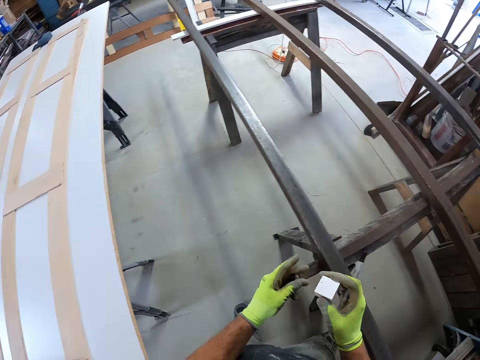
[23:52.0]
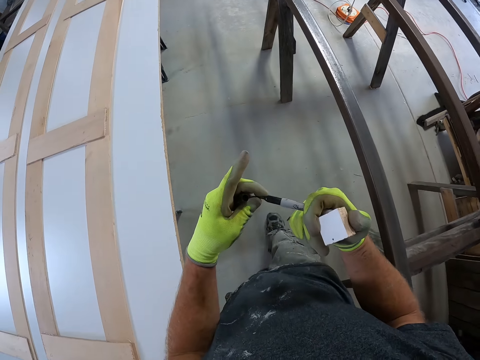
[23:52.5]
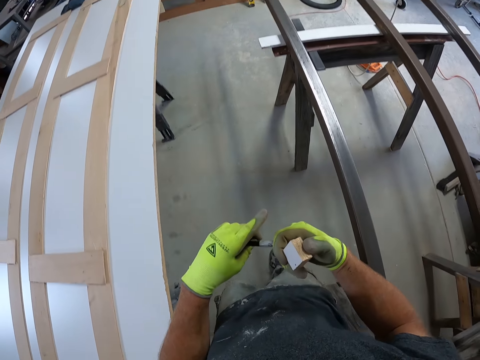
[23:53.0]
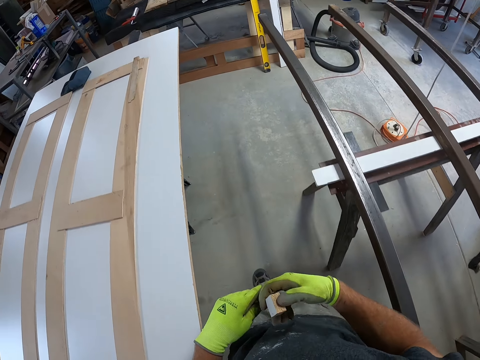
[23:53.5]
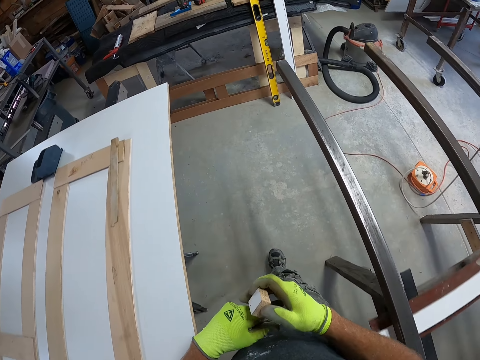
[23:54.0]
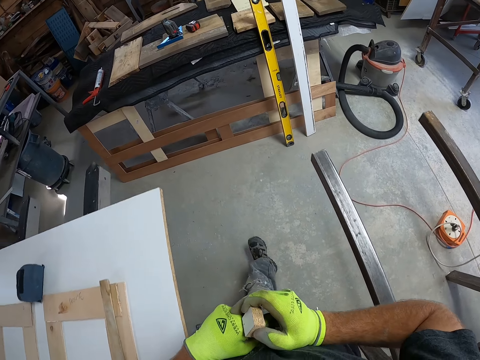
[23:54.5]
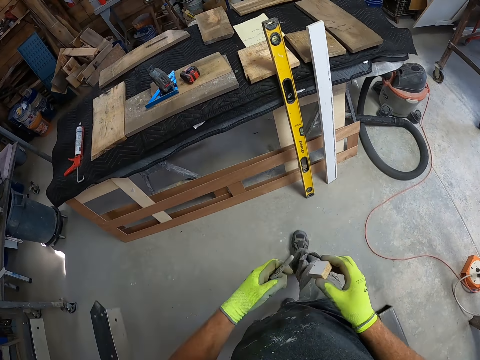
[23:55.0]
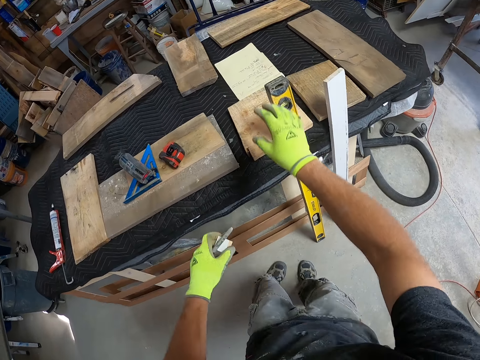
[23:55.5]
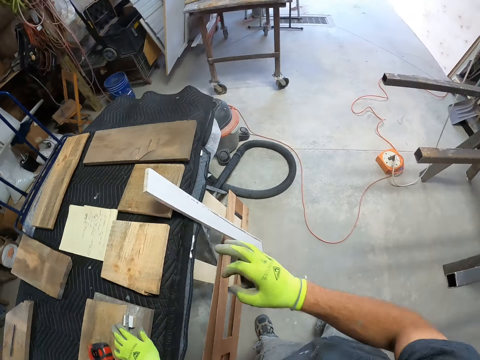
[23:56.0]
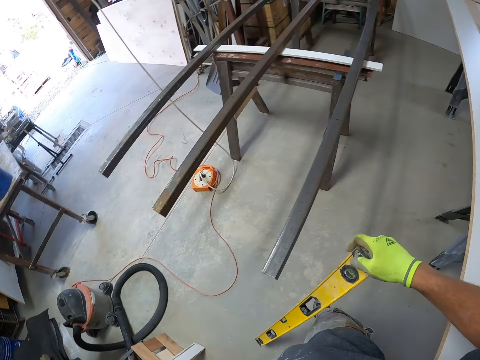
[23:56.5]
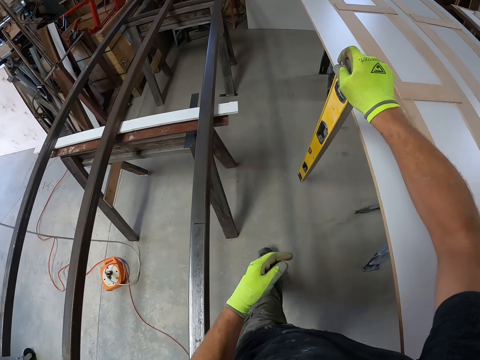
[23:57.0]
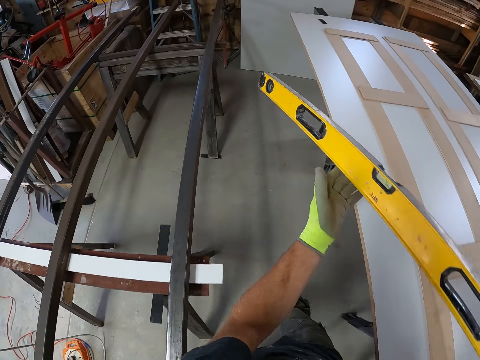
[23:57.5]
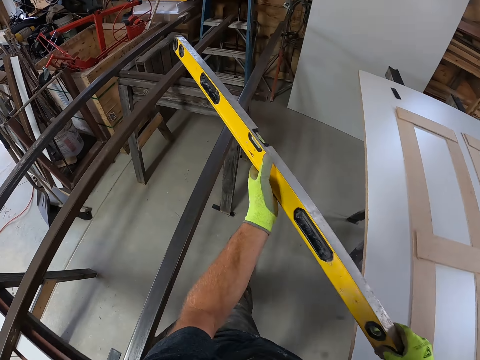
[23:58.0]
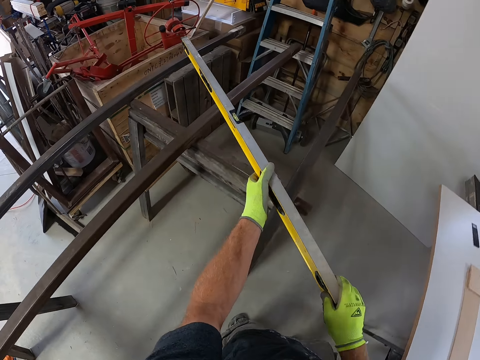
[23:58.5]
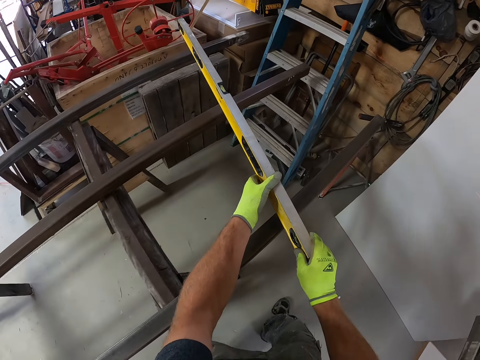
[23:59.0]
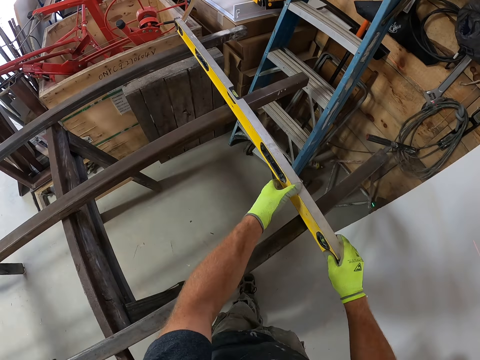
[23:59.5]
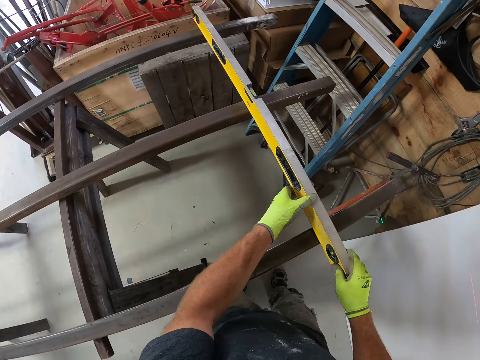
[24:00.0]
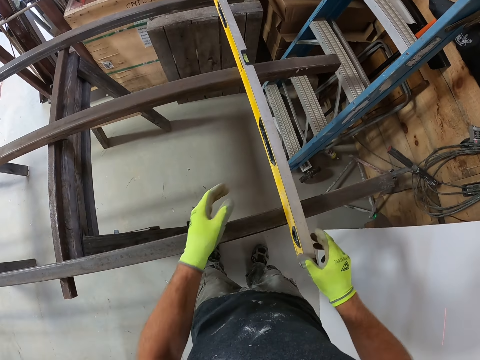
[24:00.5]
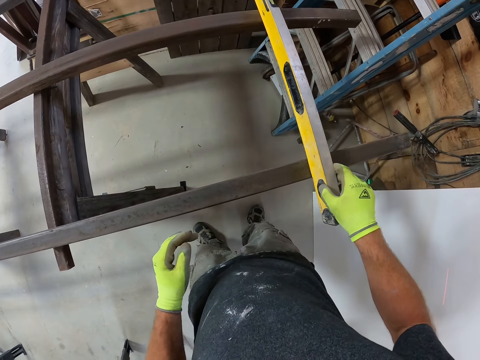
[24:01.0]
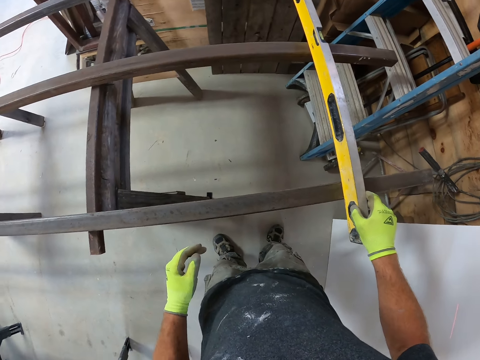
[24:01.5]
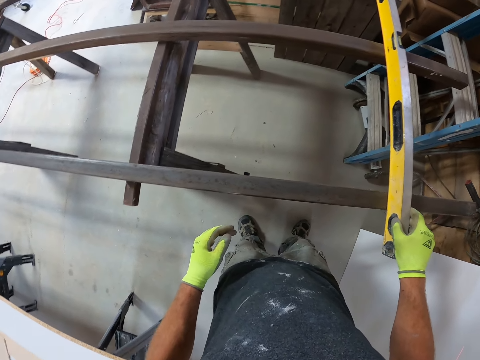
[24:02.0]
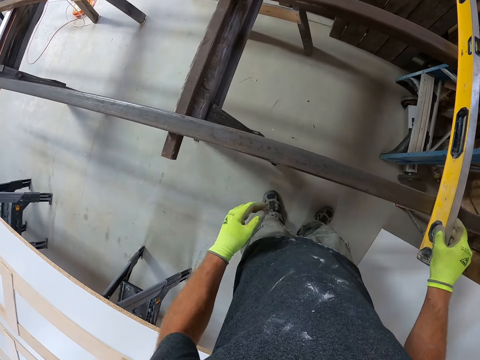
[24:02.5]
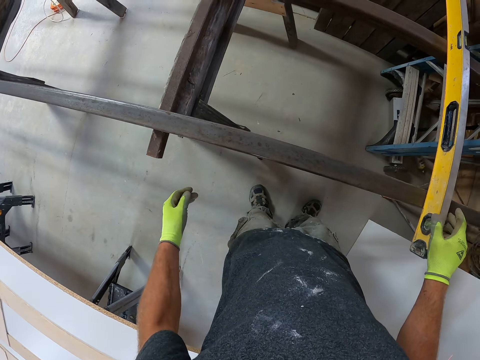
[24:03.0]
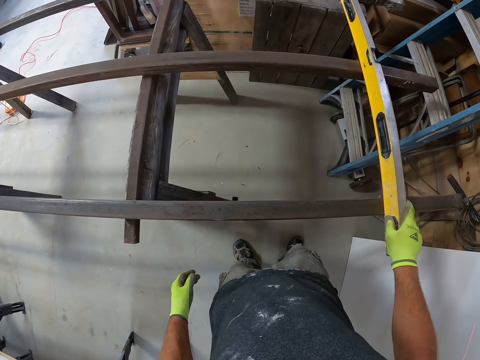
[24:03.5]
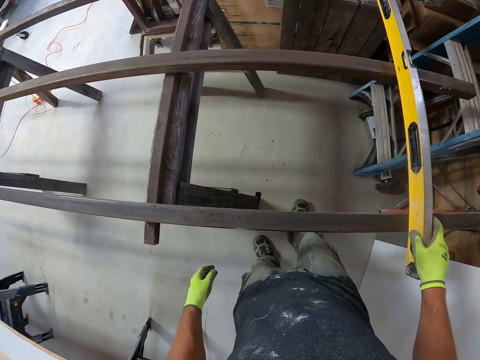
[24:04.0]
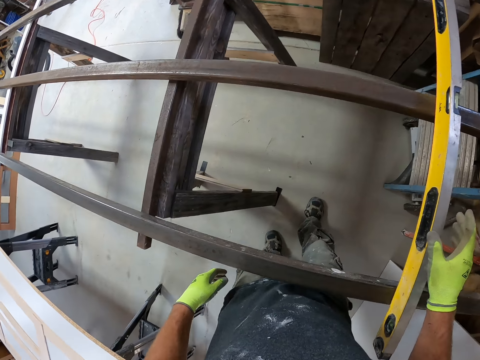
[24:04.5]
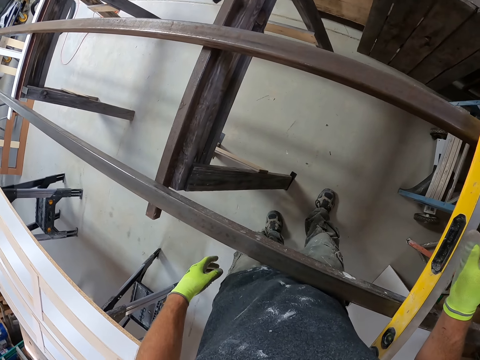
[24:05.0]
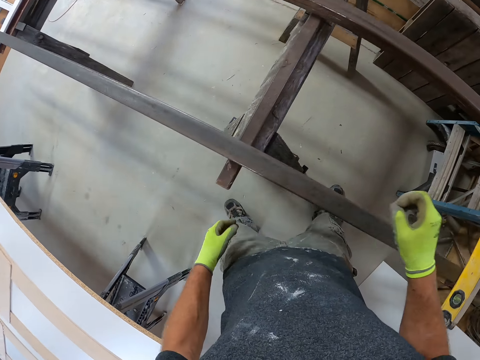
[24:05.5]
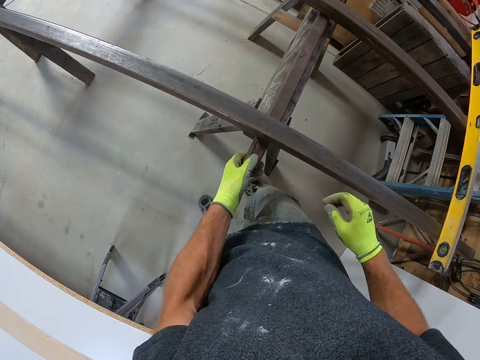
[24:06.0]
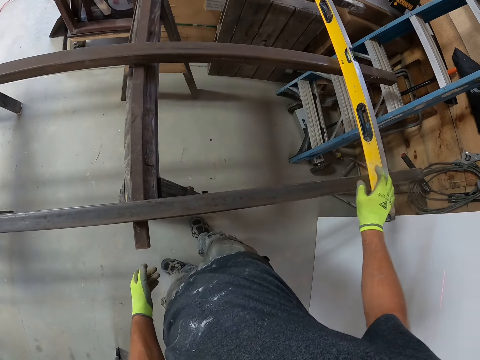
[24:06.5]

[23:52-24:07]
The camera wearer removes the wood from the iron. They close the pen. They walk in the workshop. They drop the wood on the table. They take a spirit level. They put the spirit level on the metal.

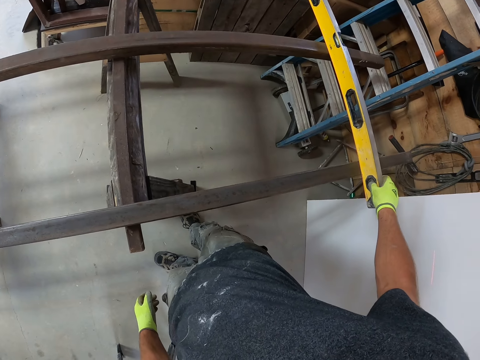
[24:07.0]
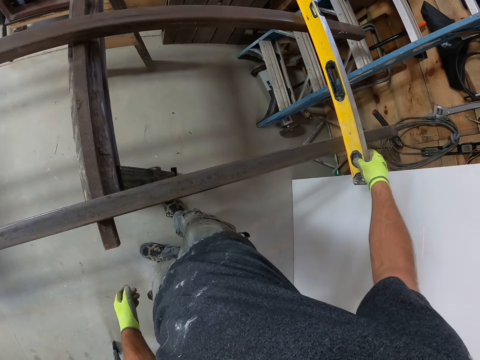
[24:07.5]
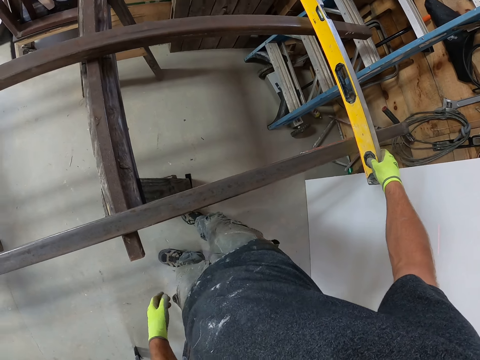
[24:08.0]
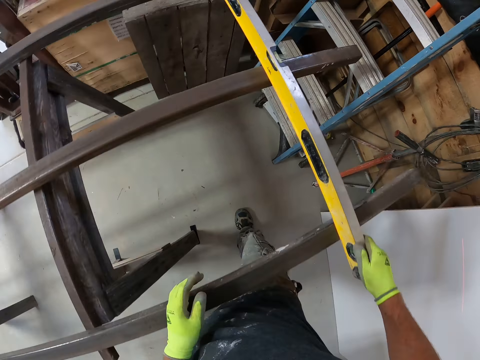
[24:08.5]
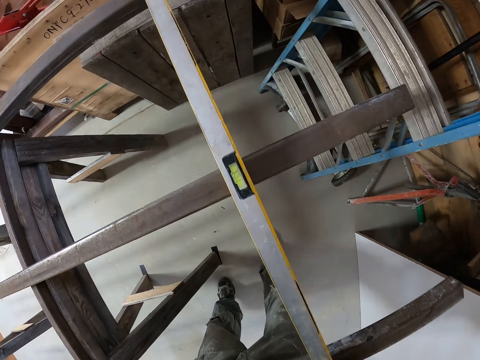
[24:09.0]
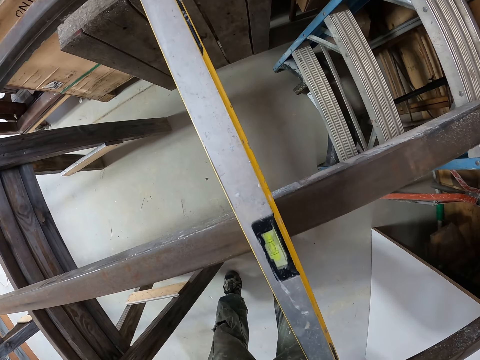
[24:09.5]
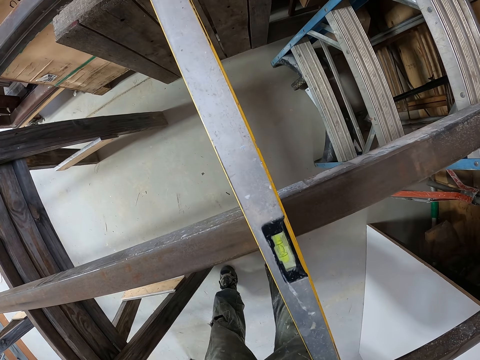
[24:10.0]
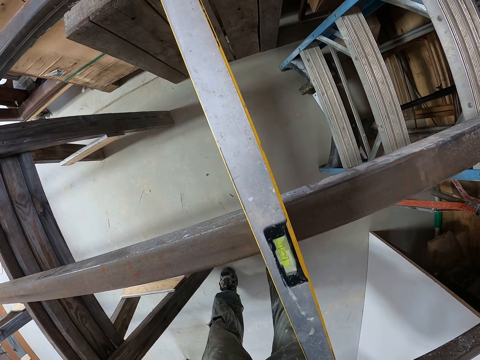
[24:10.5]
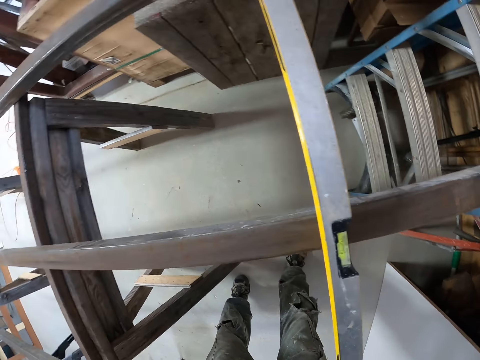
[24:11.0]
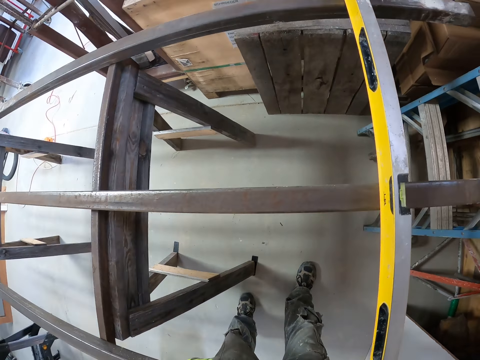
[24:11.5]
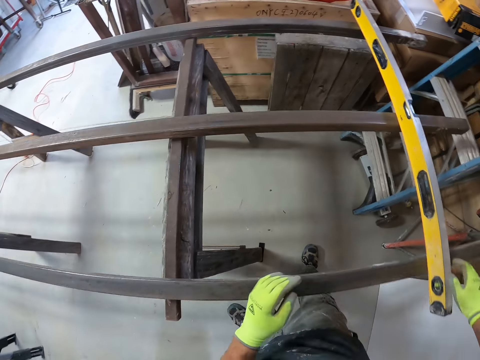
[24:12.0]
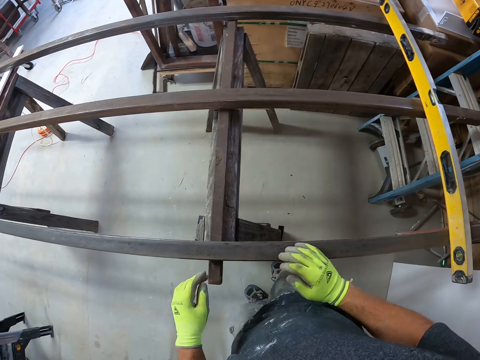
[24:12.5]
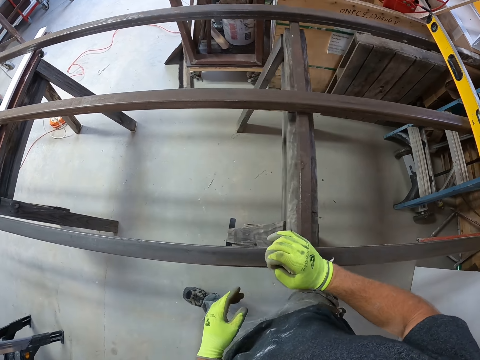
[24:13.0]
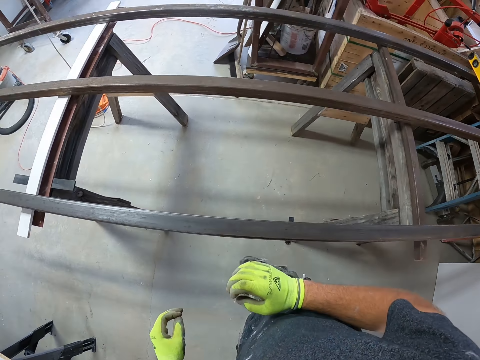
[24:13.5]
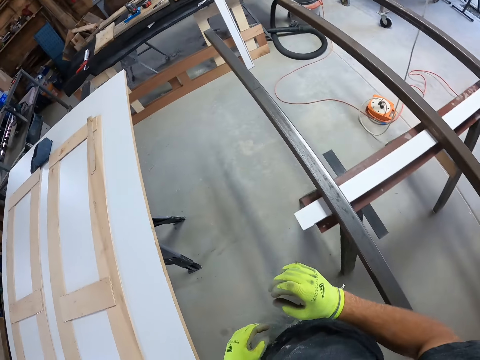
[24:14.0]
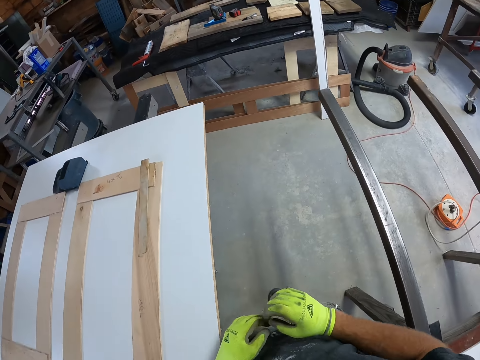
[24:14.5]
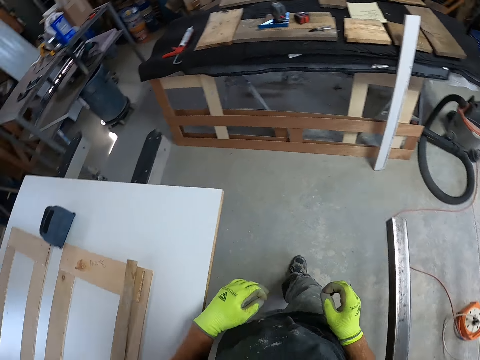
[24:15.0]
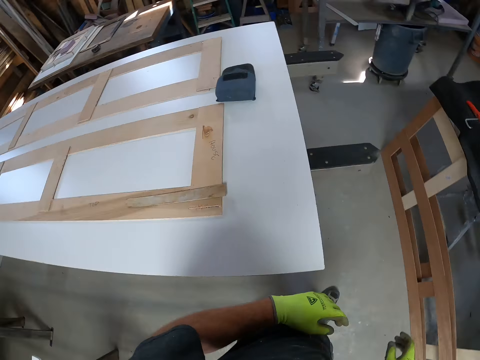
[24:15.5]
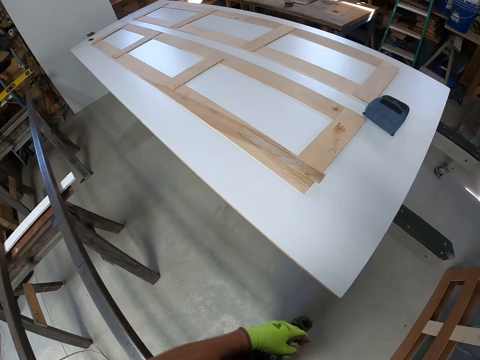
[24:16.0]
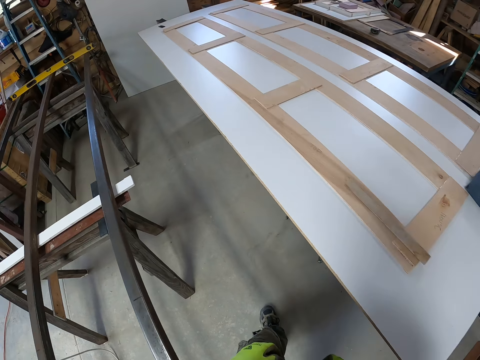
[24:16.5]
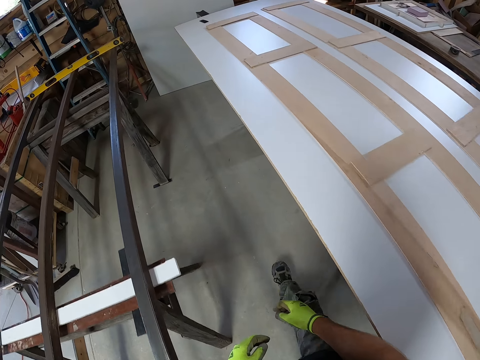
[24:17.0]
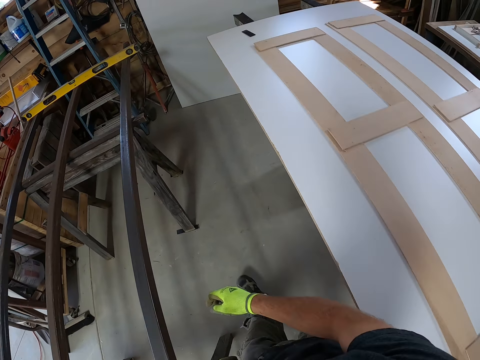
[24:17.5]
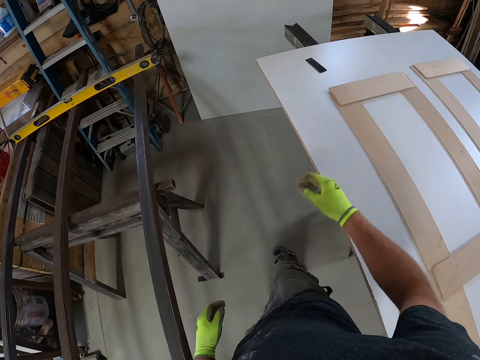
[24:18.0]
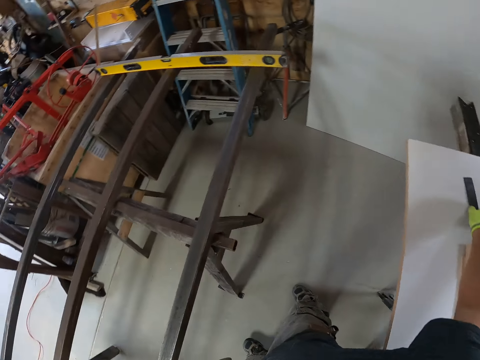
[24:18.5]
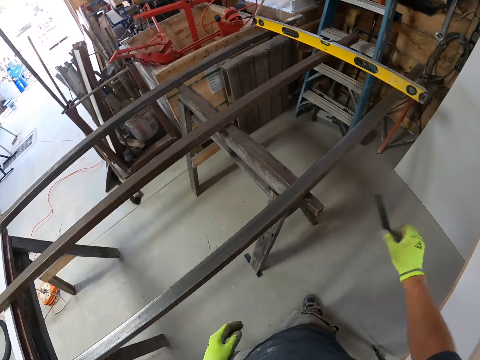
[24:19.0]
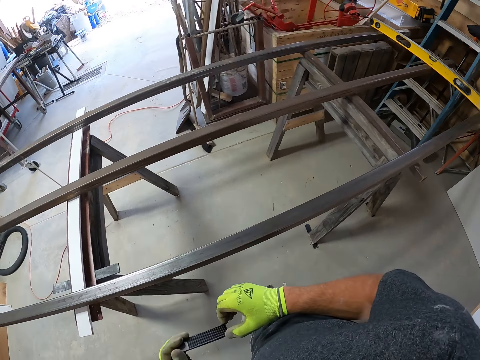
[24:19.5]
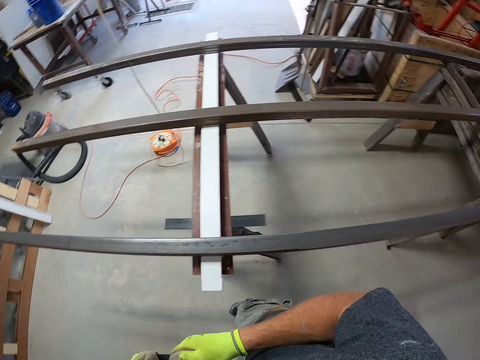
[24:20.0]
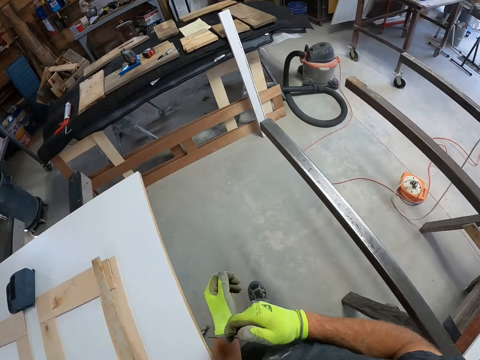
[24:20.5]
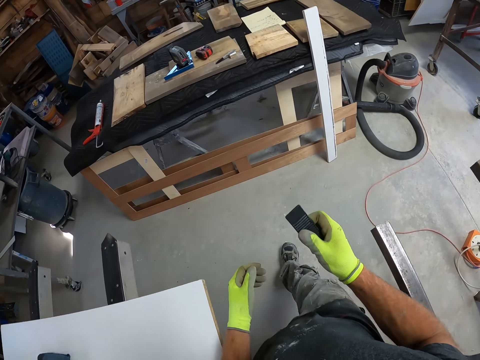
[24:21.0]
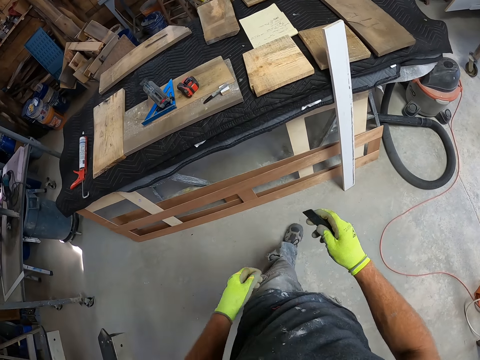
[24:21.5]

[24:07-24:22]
The camera wearer walks in the workshop. They pick up a slate from the table top.
